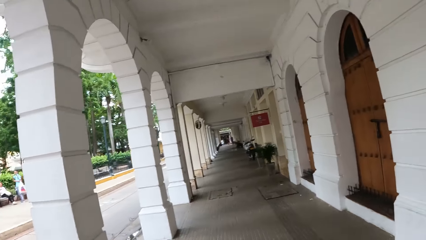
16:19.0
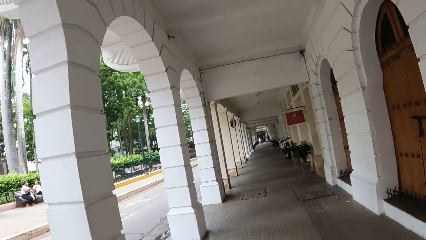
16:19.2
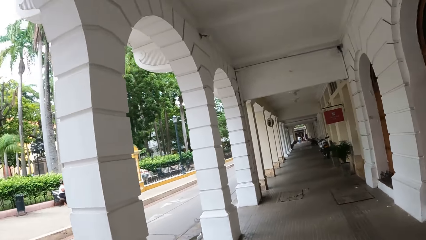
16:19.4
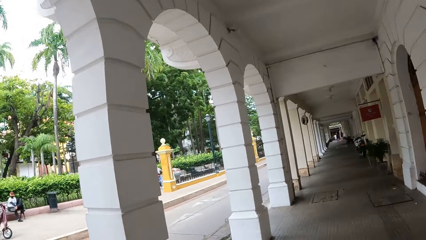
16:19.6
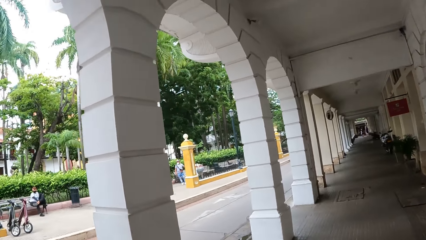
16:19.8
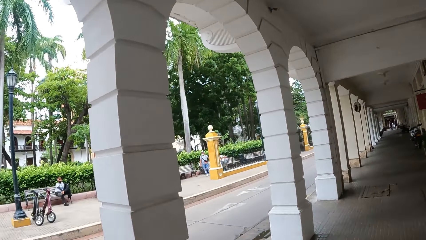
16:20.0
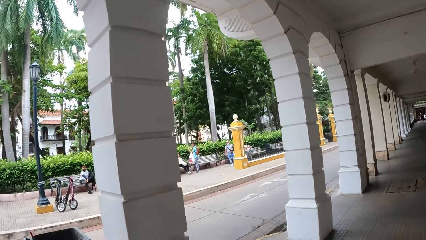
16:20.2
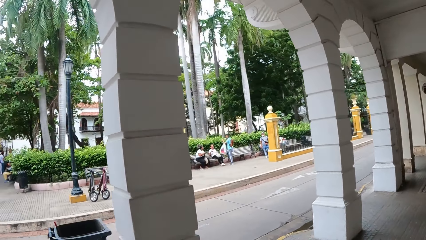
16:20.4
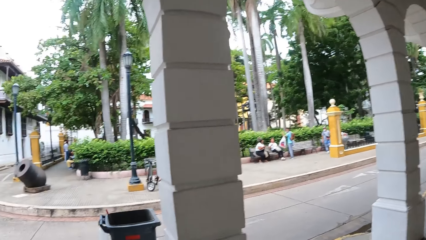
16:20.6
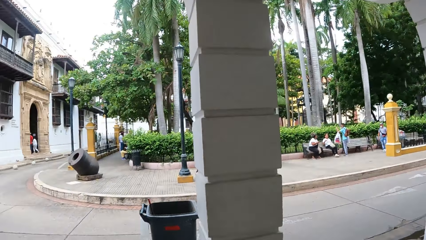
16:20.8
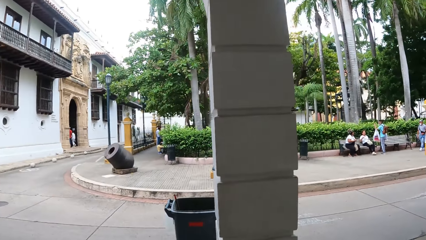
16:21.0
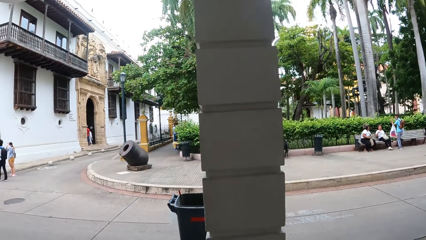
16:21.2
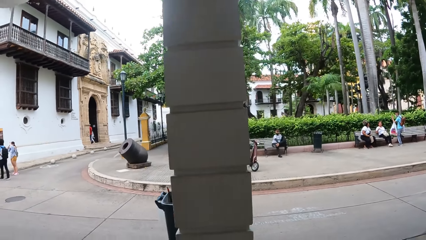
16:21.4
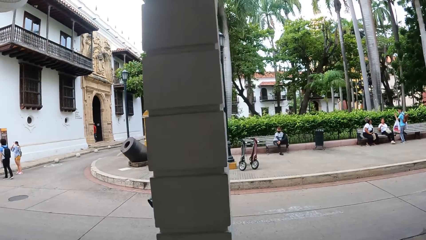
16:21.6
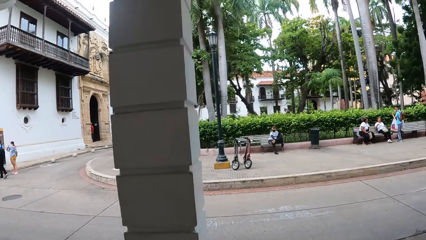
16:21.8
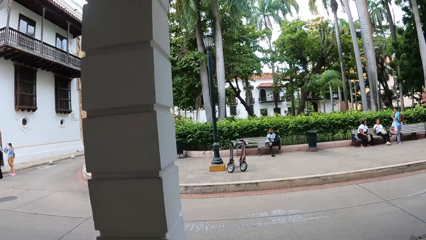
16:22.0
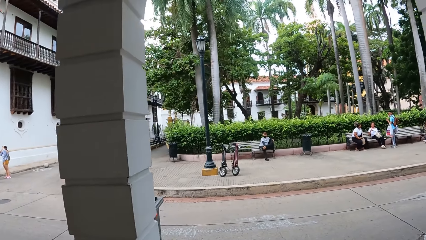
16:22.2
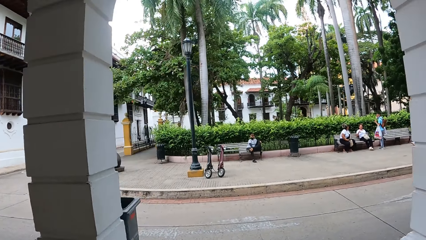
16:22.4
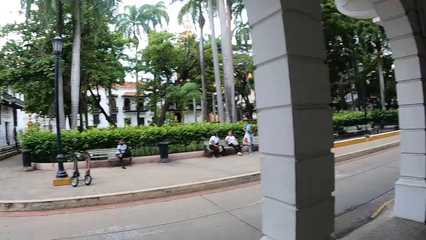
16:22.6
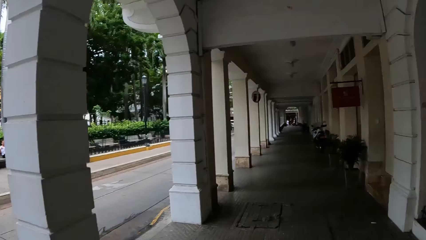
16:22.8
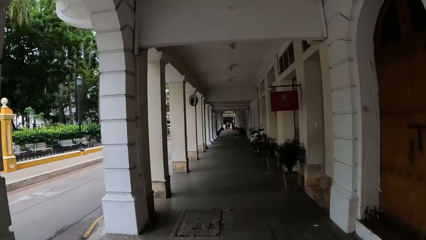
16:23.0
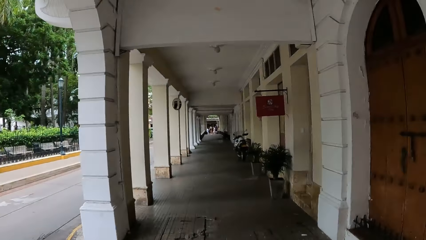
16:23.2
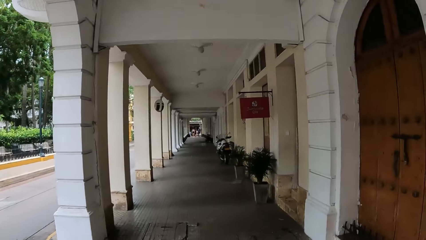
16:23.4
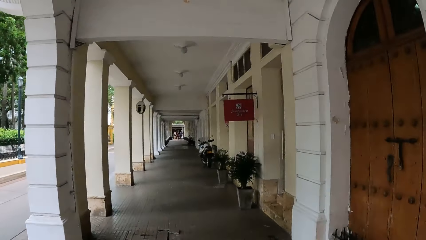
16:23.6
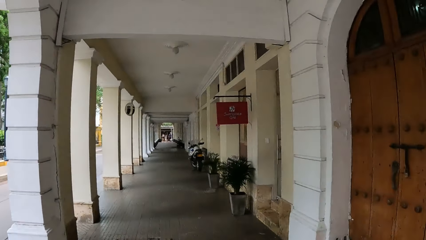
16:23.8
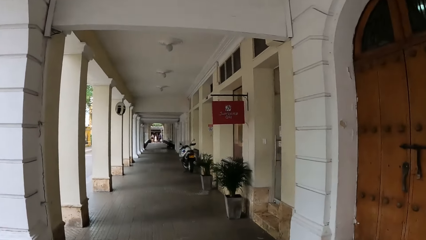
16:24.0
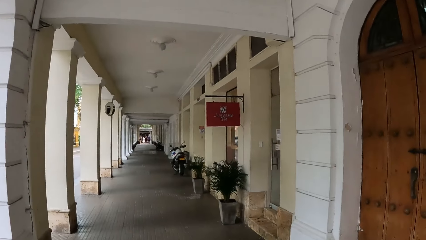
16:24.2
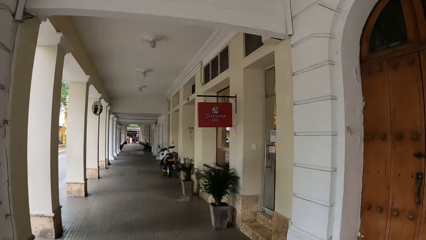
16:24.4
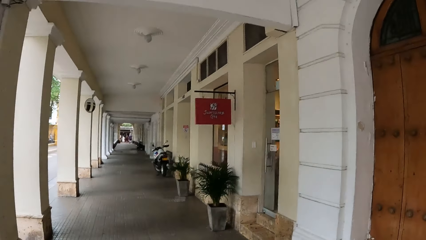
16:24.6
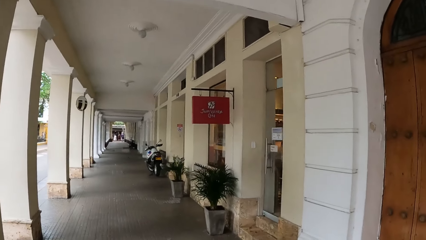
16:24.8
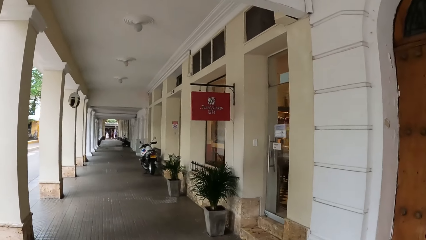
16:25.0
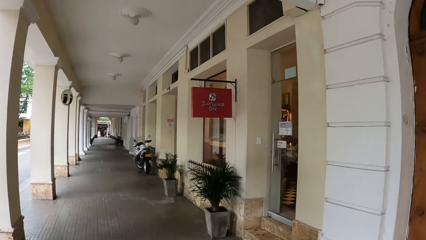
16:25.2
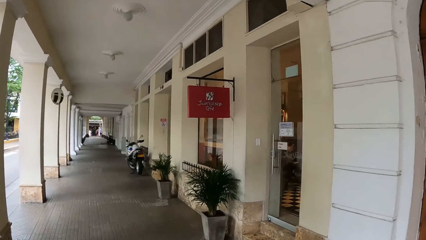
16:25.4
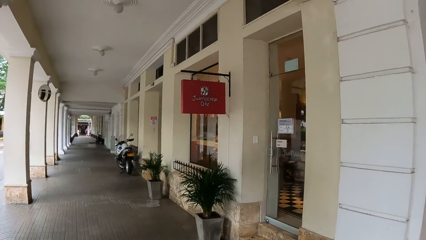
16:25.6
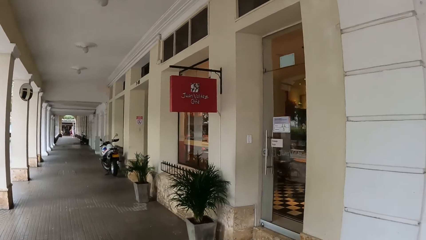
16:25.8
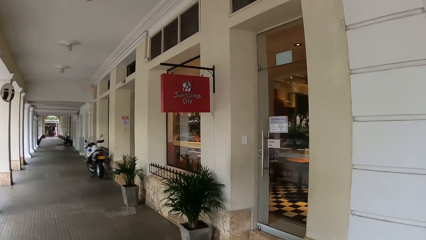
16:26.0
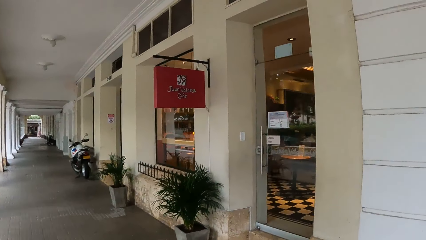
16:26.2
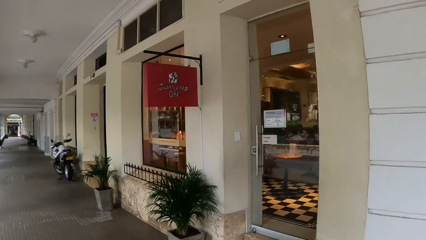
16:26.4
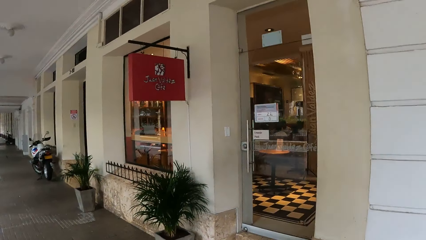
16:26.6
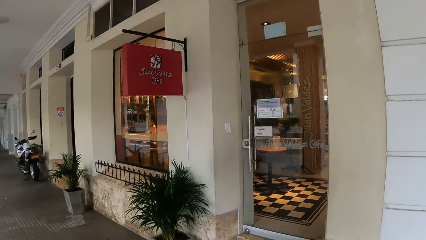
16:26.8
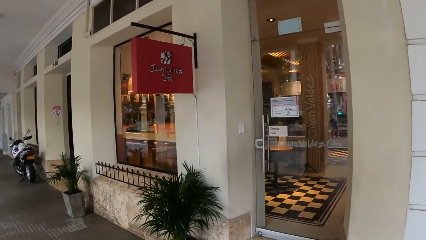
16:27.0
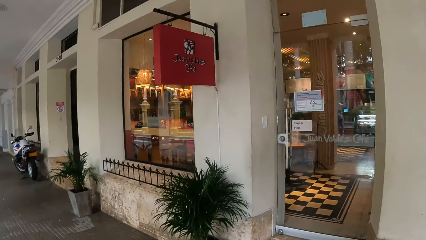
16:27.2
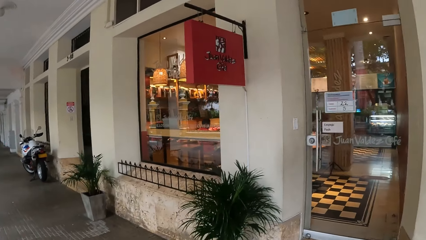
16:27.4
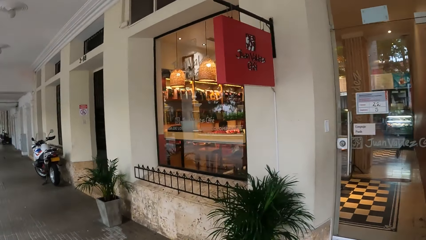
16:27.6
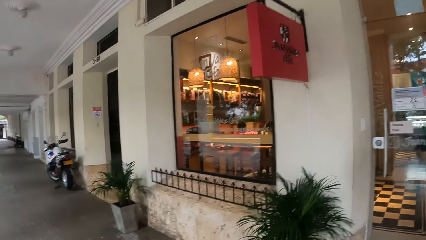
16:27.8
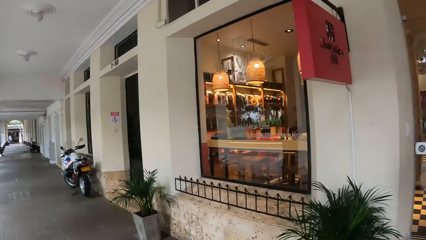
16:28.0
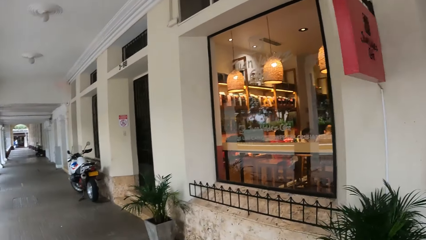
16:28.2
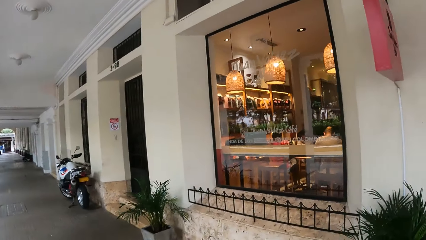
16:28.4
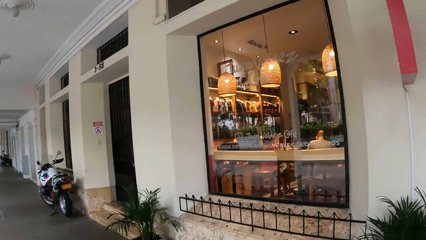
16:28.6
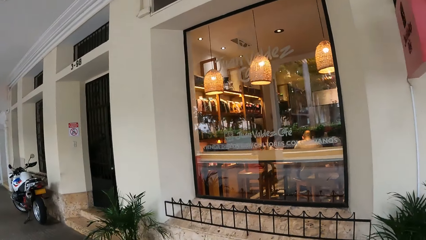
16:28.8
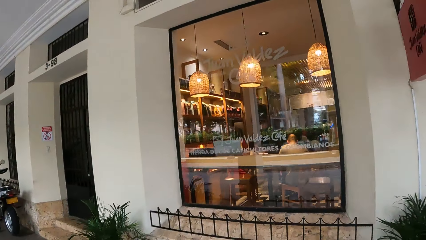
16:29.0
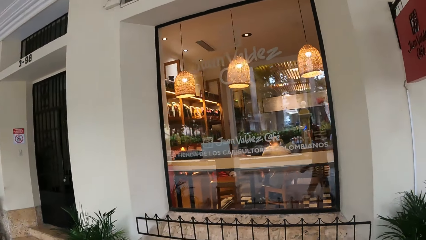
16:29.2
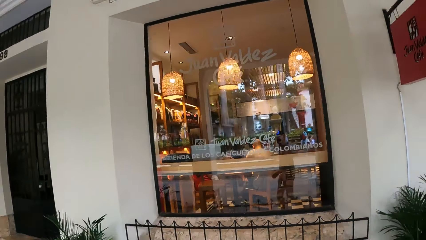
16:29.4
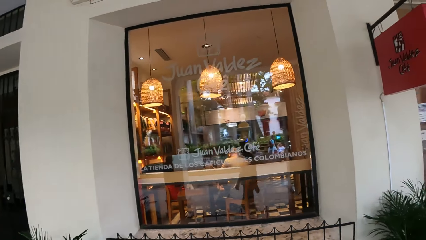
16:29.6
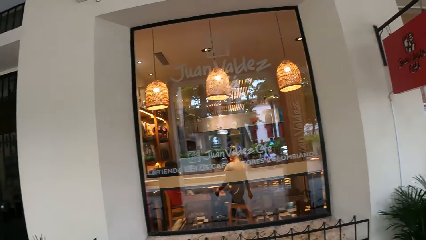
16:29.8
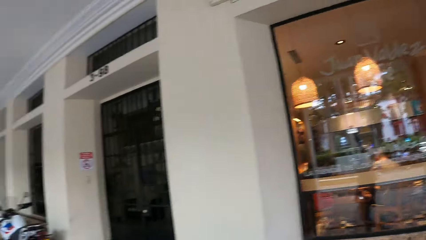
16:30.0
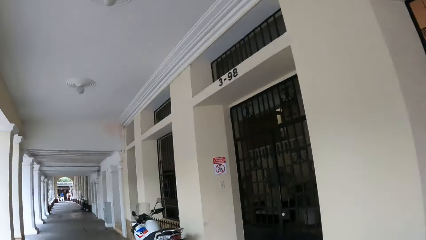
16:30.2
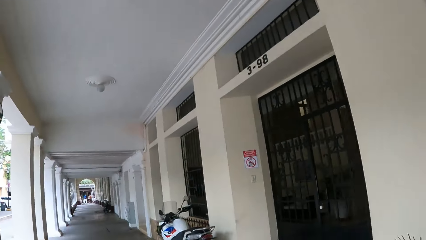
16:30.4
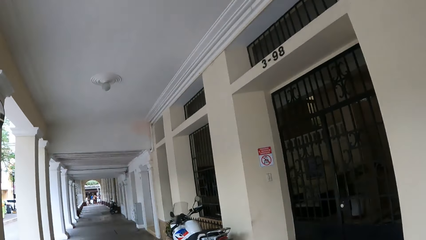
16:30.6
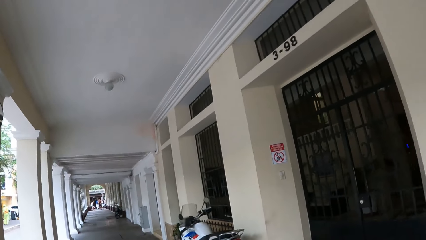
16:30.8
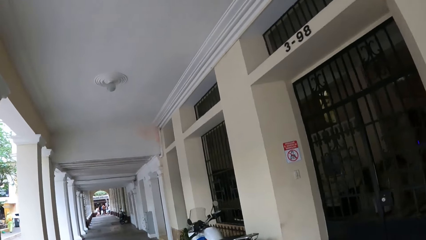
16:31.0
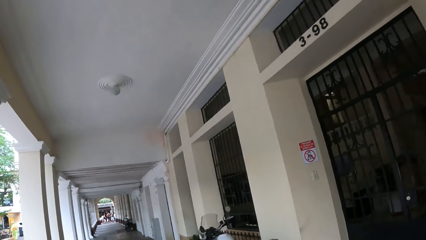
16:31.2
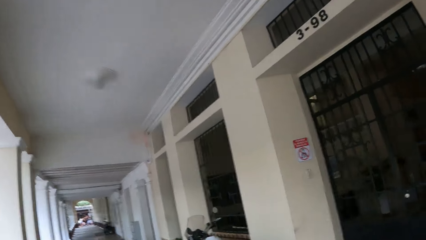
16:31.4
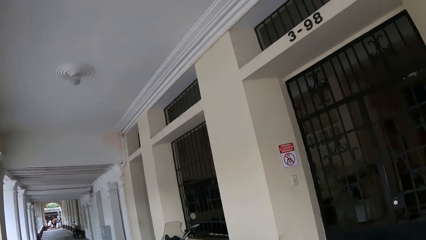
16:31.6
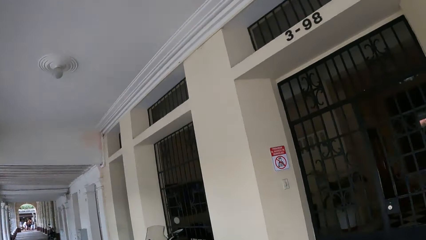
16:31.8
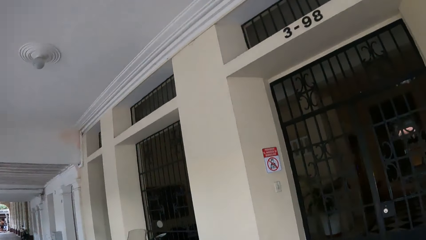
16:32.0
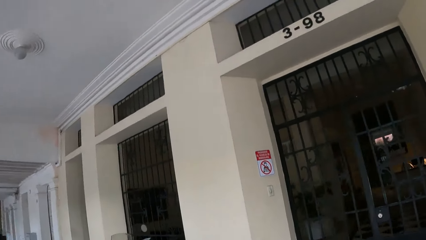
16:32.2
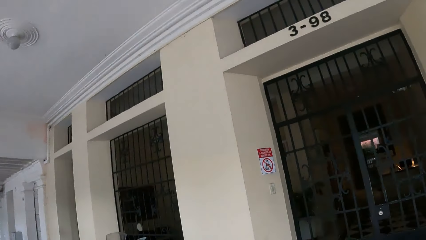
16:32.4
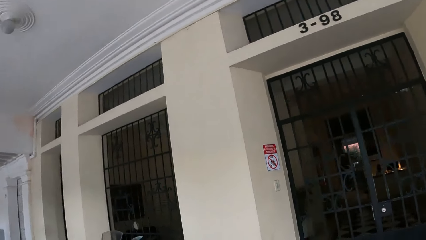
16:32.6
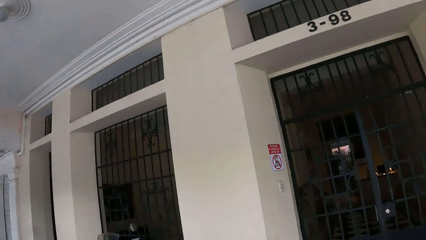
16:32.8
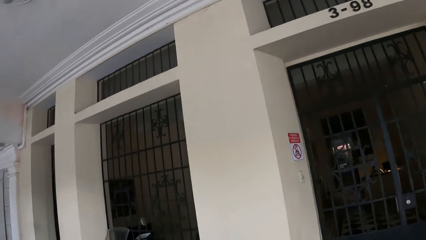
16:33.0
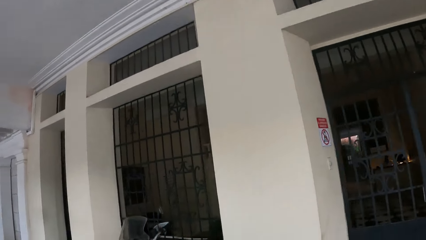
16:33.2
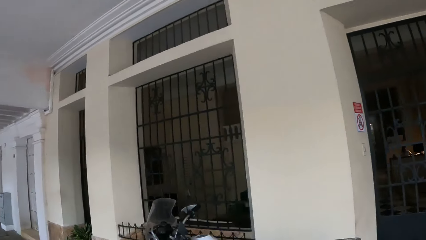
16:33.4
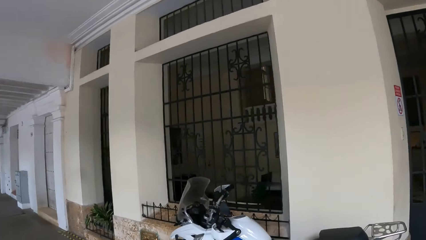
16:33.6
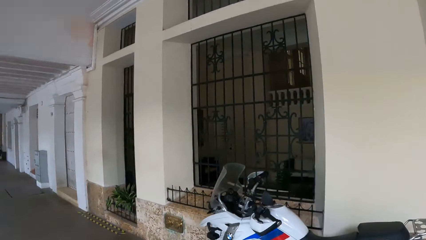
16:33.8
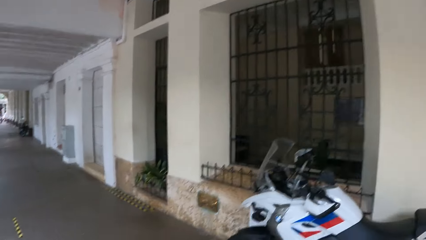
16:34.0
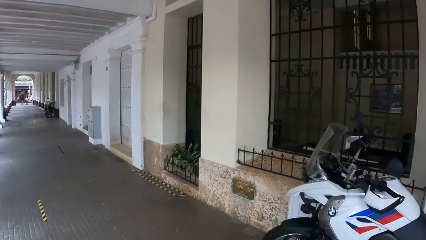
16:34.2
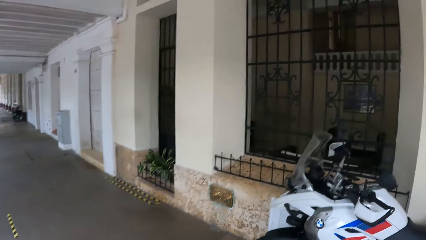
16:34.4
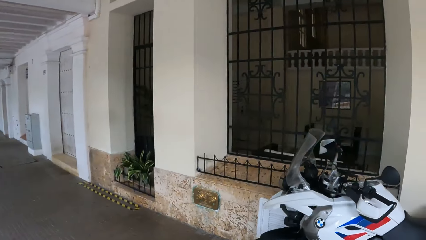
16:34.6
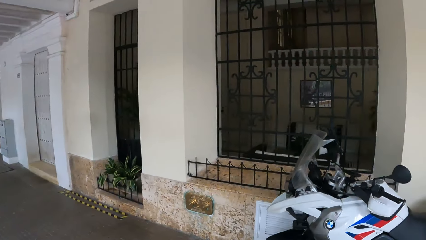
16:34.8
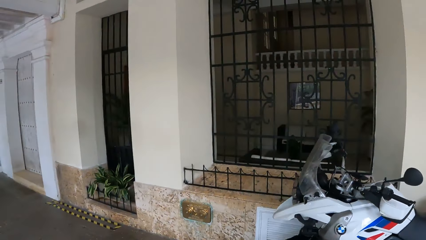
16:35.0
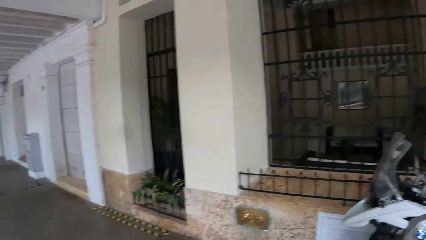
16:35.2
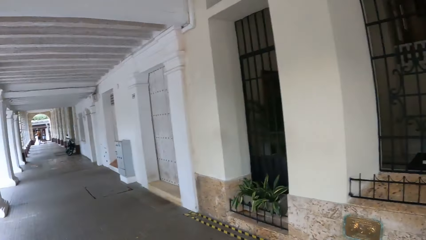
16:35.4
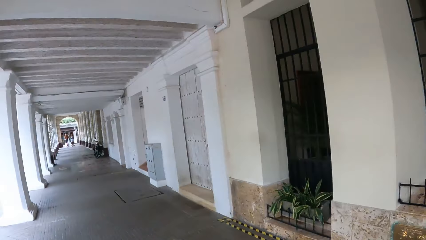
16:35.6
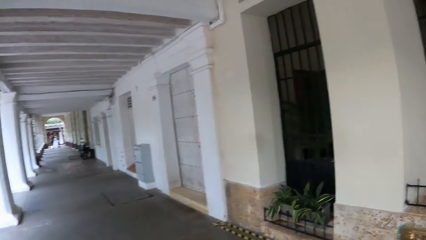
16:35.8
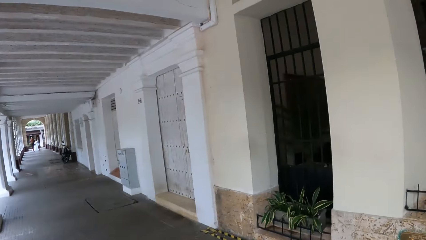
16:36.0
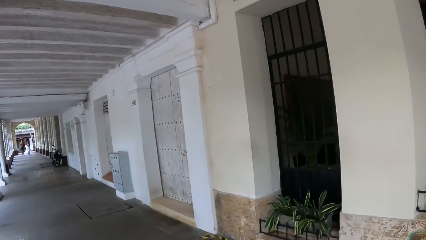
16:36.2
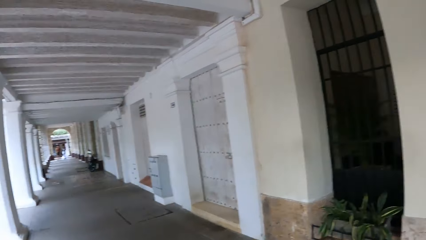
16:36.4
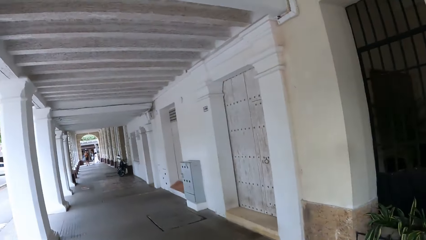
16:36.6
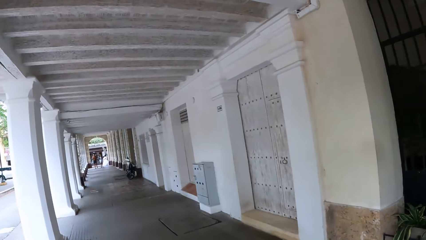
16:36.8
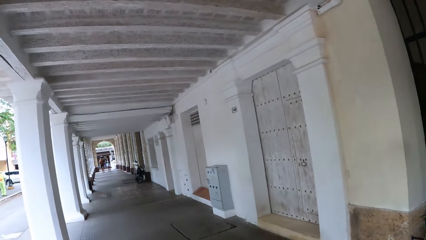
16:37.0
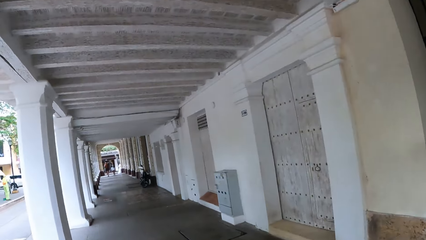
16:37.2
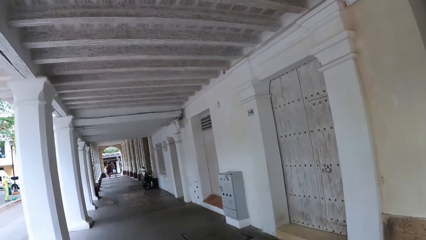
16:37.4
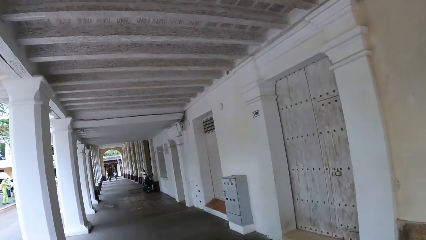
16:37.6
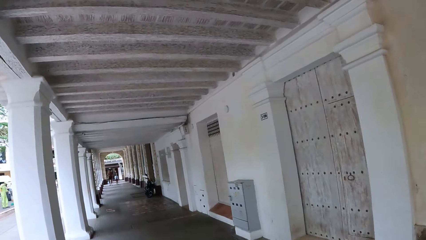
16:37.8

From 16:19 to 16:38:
The camera wearer looks around. They look at a restaurant. They look at a motorcycle.
